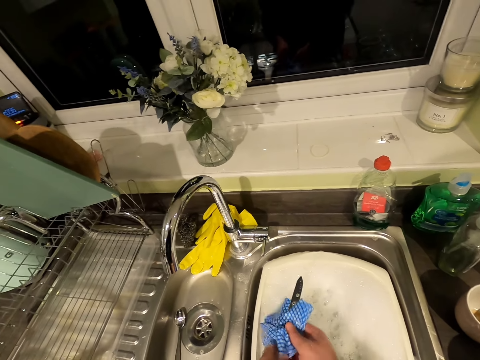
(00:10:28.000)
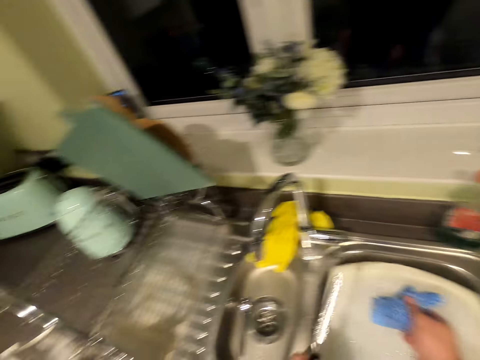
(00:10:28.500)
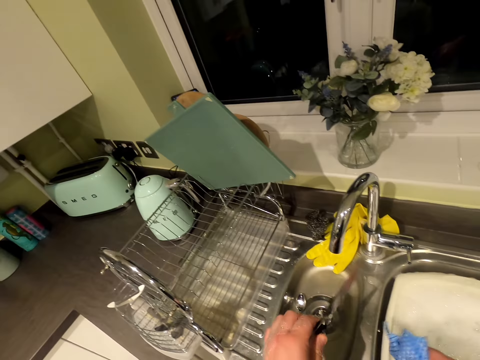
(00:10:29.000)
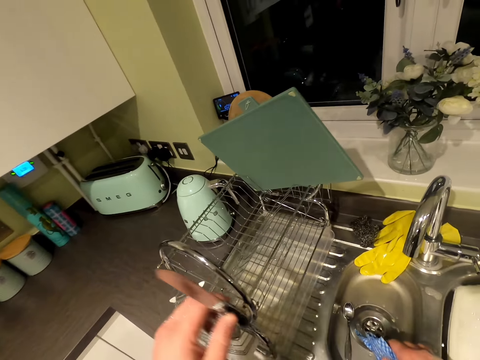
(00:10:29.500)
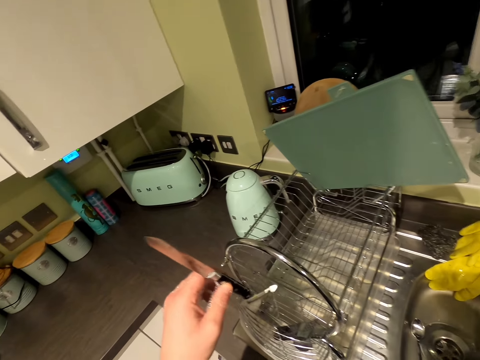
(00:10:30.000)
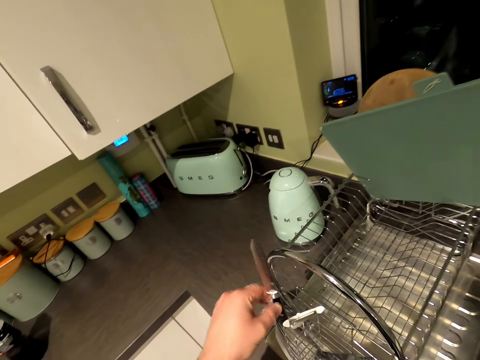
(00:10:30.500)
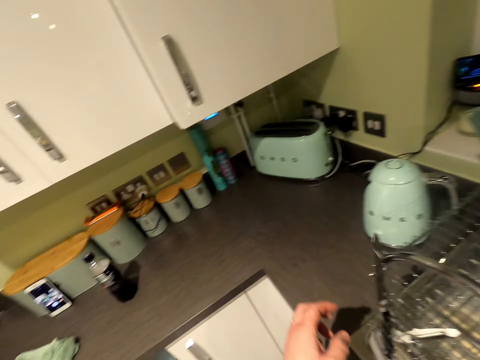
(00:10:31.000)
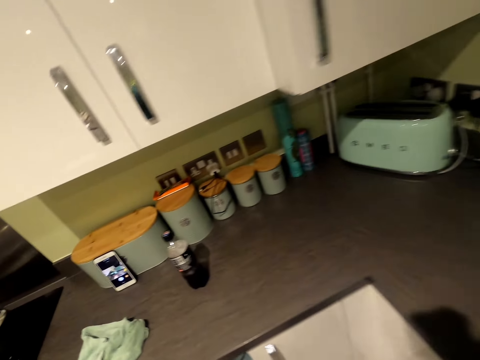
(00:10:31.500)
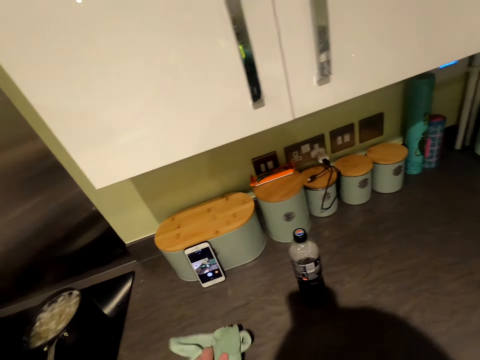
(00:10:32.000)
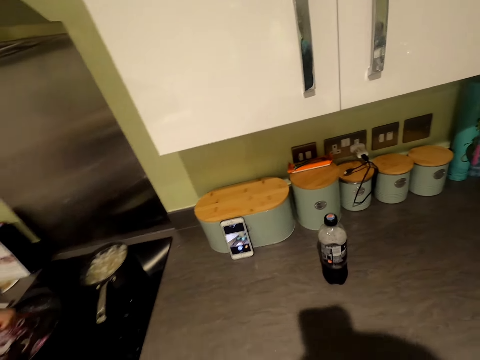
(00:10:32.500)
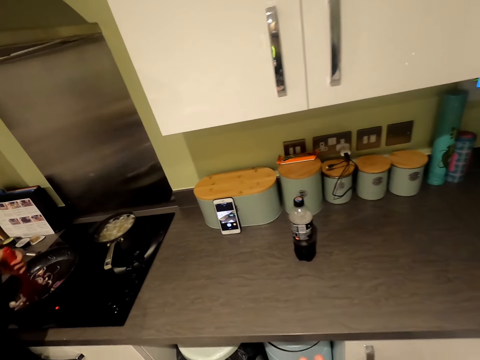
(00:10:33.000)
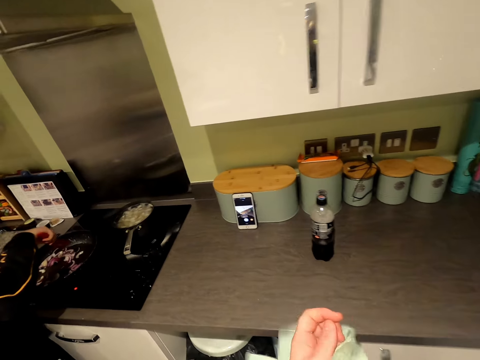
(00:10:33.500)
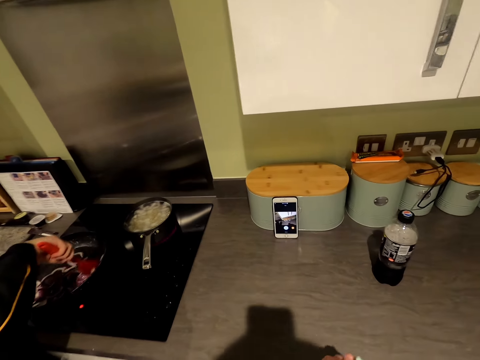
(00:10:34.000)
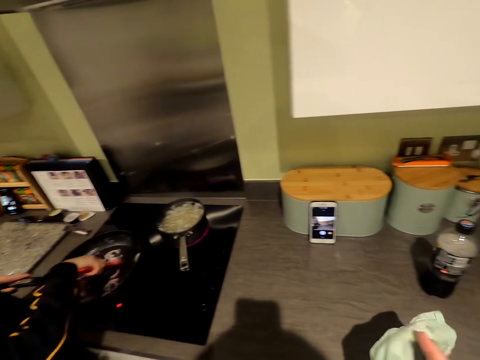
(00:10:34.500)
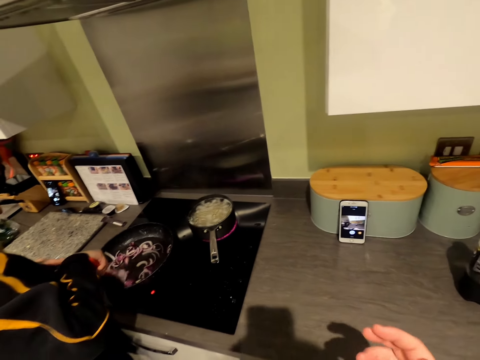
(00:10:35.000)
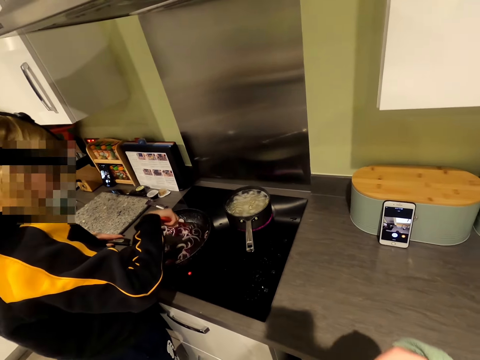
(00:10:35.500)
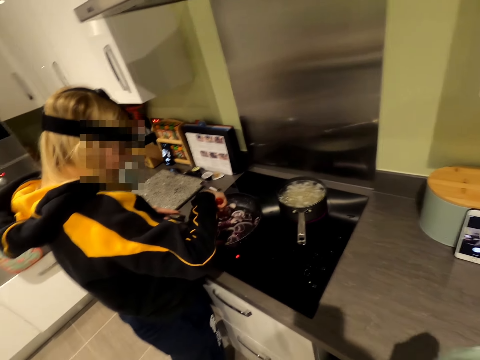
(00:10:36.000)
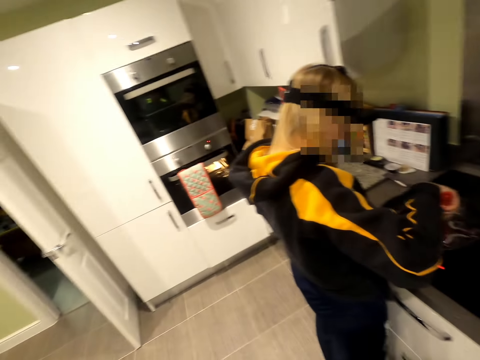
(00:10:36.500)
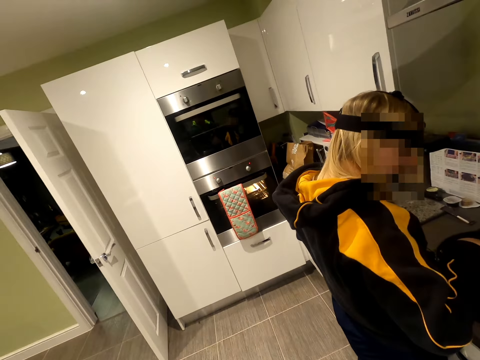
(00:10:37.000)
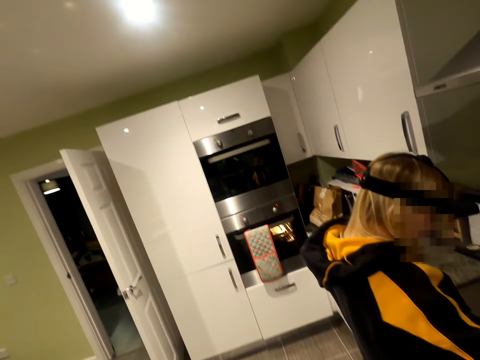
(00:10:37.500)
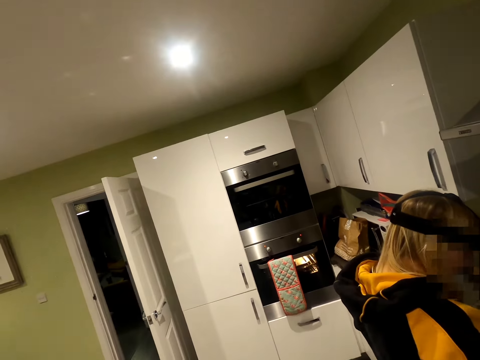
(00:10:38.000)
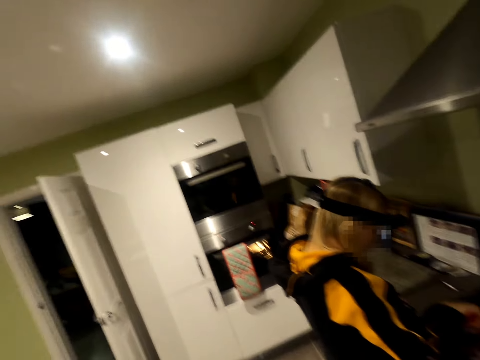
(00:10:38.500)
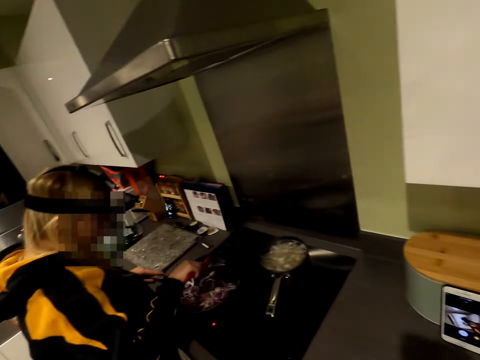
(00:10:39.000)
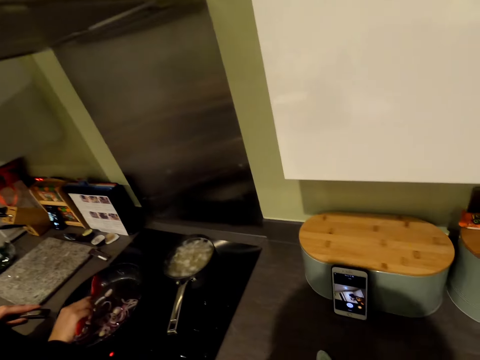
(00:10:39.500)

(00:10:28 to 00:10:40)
The camera wearer places the knife in the rack. He moves in the kitchen. He picks the napkin from the cabinet top. He dries the hands with the napkin. He looks around the kitchen.

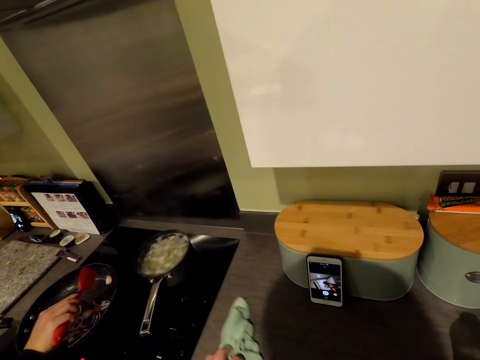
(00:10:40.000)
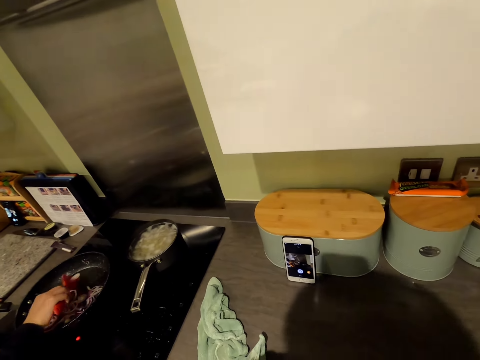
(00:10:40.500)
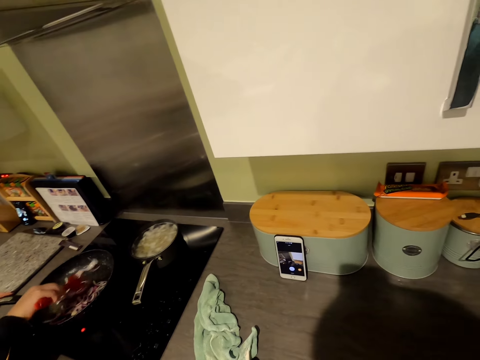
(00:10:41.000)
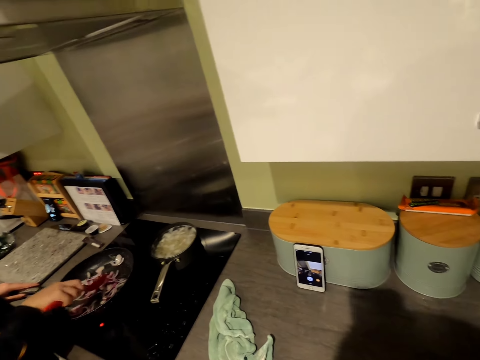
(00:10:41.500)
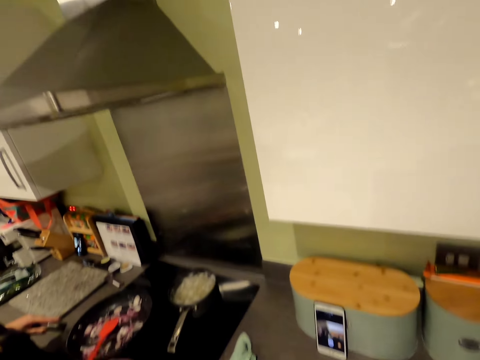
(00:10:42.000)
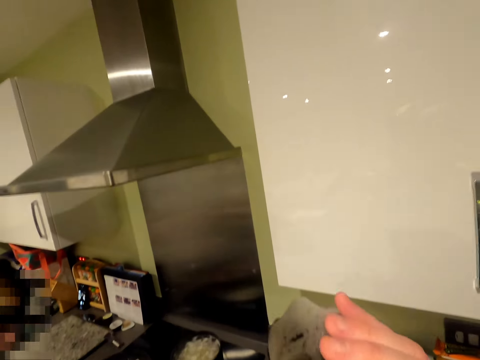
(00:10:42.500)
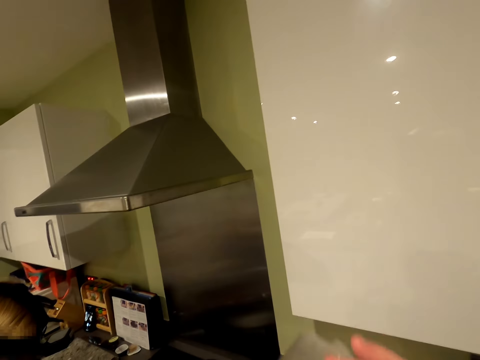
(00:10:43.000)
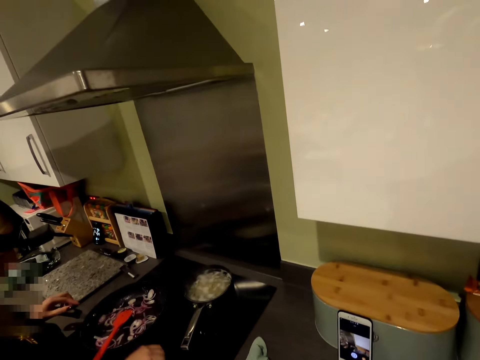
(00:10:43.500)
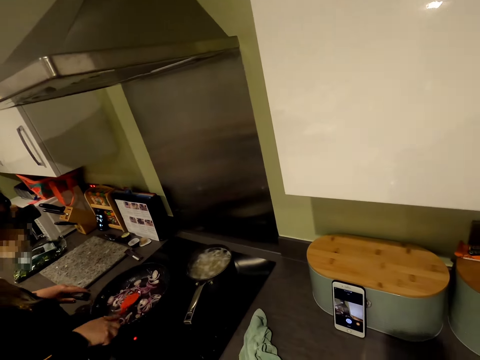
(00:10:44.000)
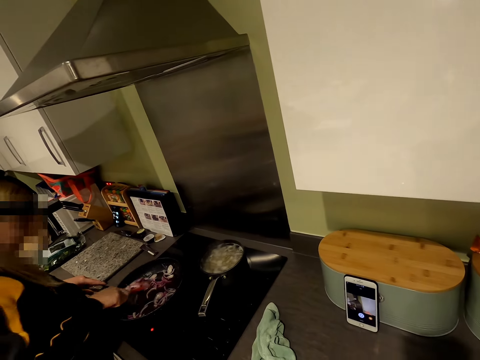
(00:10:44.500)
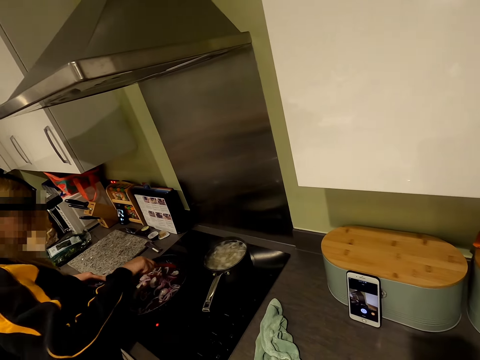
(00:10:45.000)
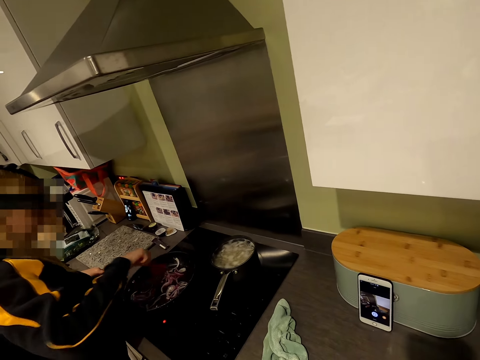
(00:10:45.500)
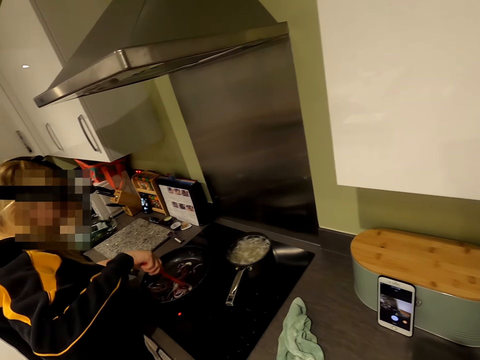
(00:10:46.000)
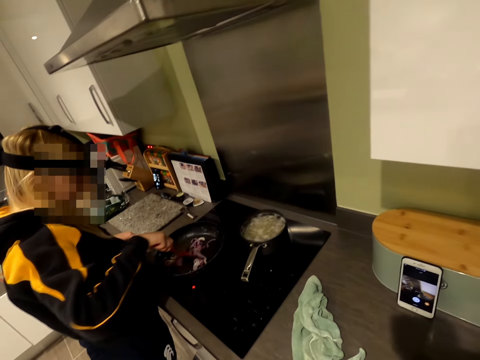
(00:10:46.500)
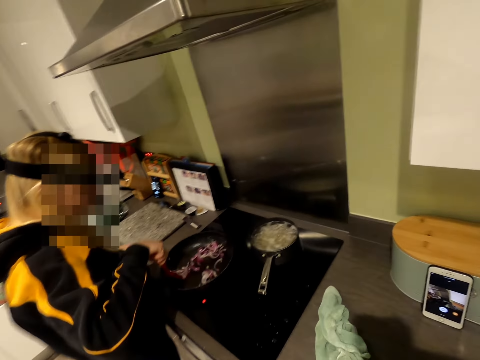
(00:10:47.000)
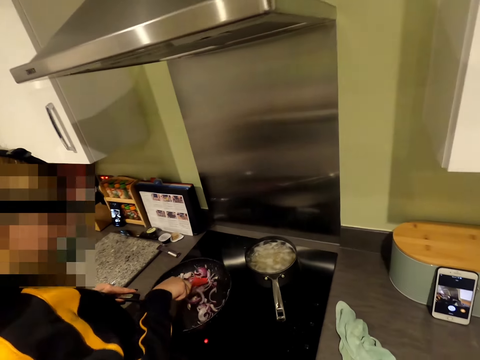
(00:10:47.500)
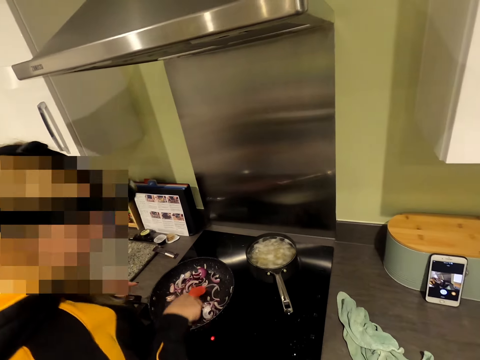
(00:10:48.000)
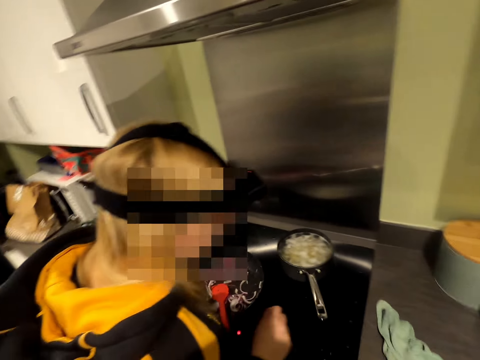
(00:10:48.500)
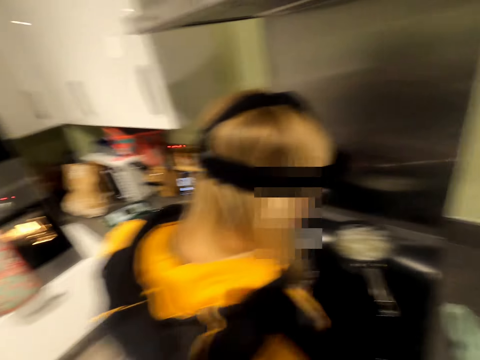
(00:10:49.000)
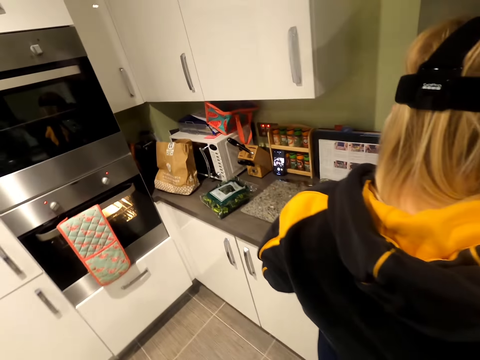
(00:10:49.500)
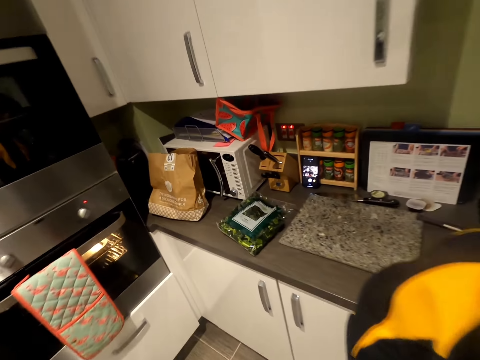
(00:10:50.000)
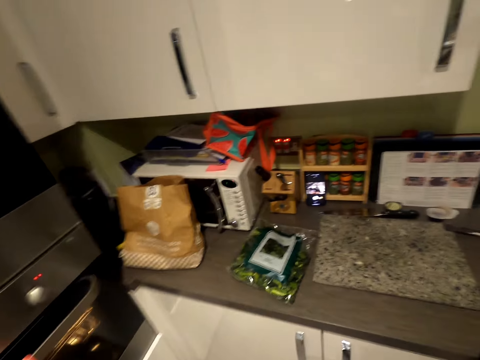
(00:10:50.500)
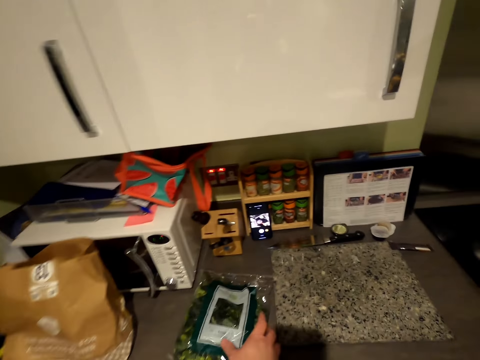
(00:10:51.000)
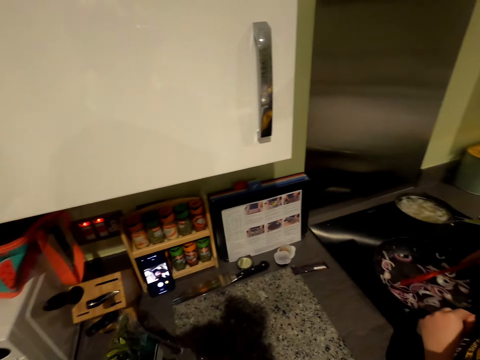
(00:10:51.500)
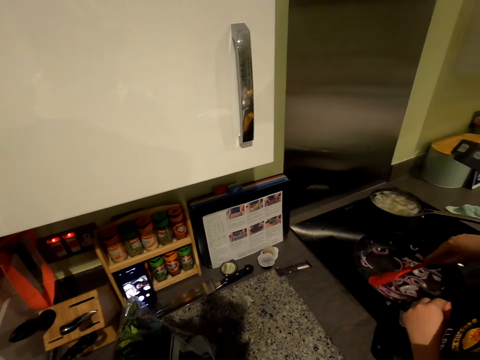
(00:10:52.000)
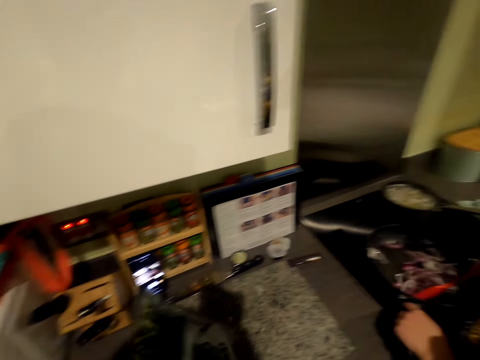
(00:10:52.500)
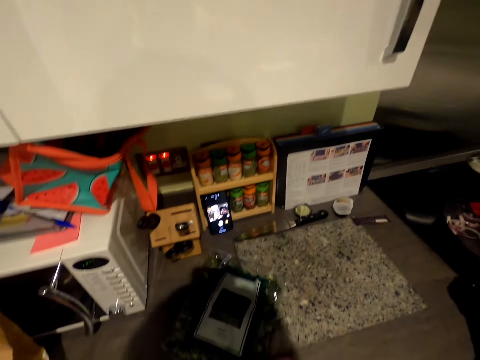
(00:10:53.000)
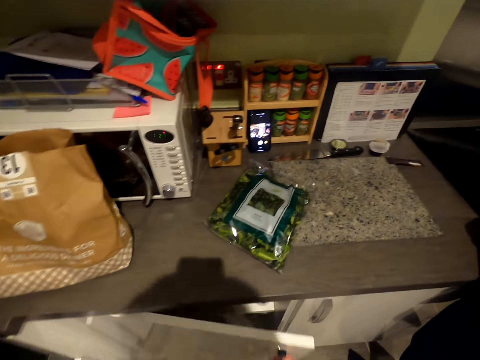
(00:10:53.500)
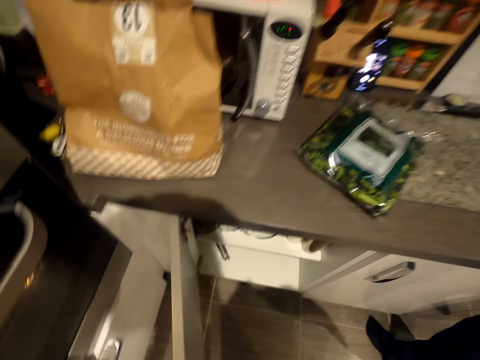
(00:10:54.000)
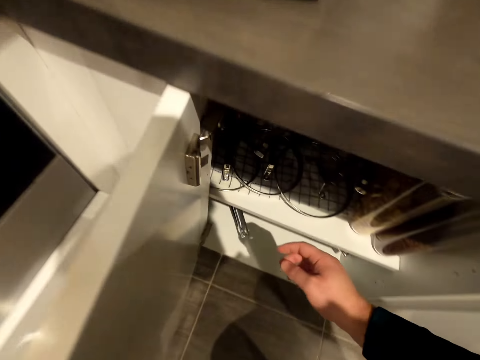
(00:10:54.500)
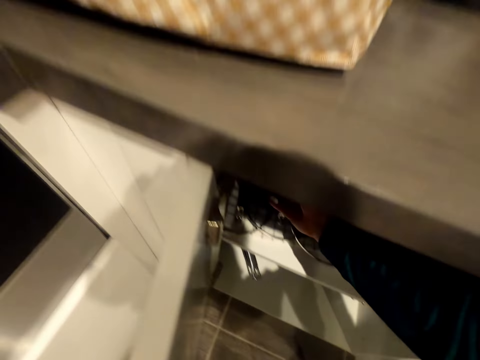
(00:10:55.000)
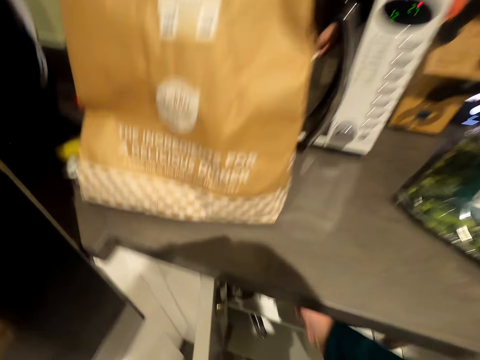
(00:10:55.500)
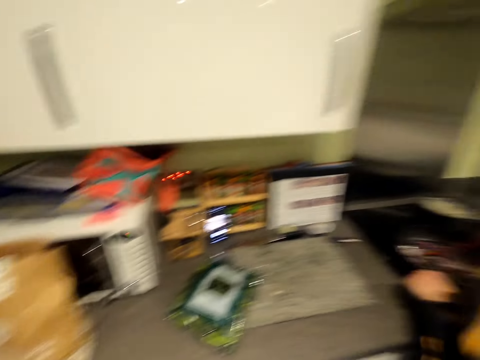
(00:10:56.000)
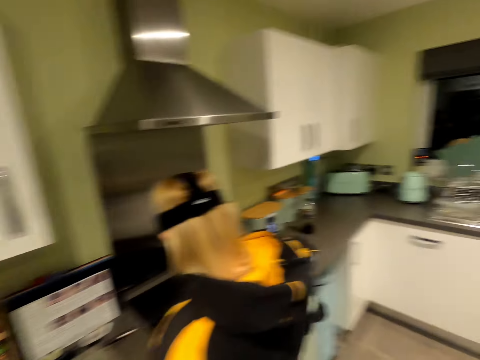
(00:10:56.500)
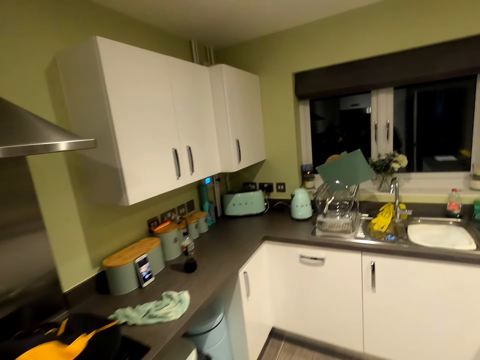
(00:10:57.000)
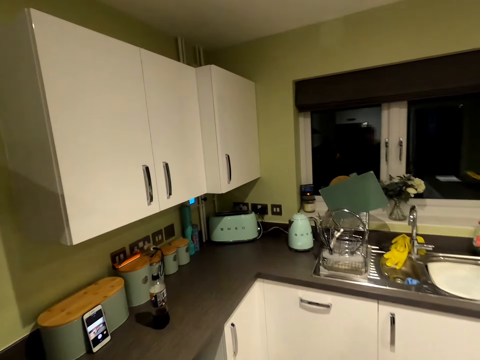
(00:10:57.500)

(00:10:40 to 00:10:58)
The camera wearer places the napkin on the cabinet top. She sips the drink. A woman holds a flexible spatula. The camera wearer moves in the kitchen. She talks in the kitchen. She holds the pack of vegetable. She places the pack of vegetable on the cabinet top. She opens the cabinet or cupboard. She picks the cooking pot from the cabinet. She places her hand in the cupboard. She walks in the kitchen.
